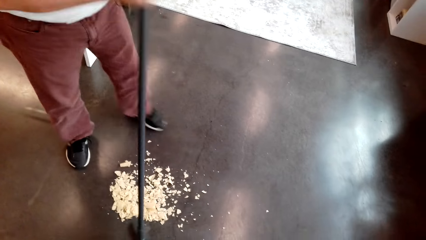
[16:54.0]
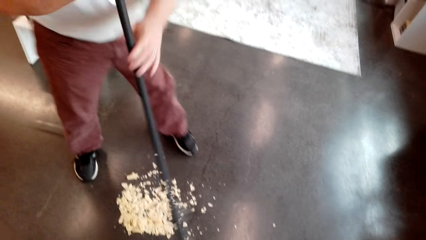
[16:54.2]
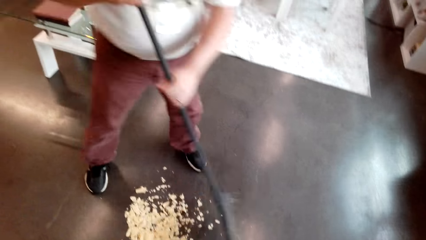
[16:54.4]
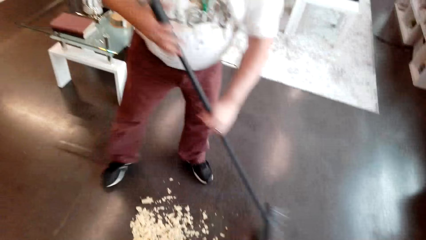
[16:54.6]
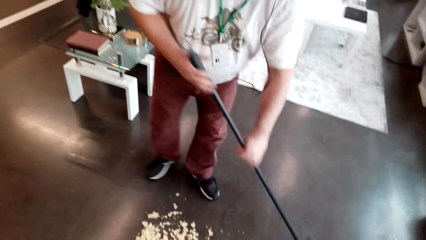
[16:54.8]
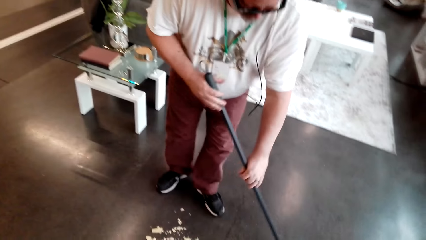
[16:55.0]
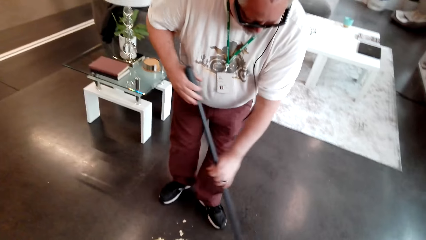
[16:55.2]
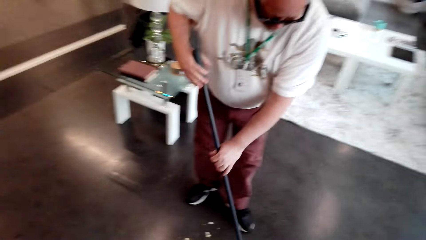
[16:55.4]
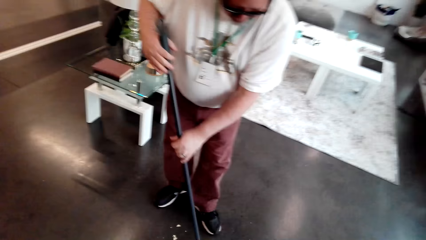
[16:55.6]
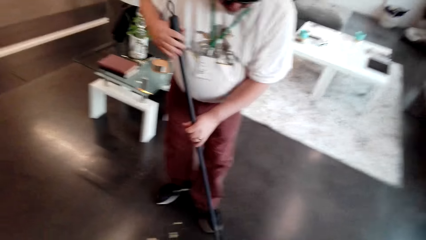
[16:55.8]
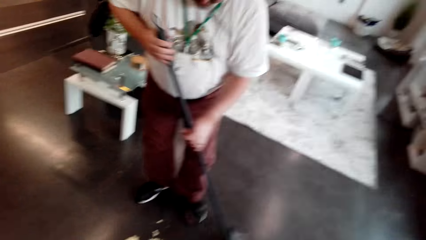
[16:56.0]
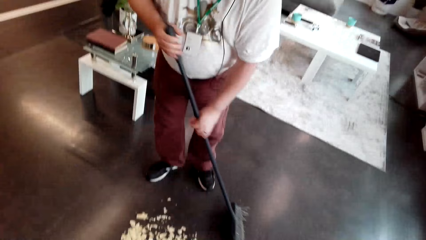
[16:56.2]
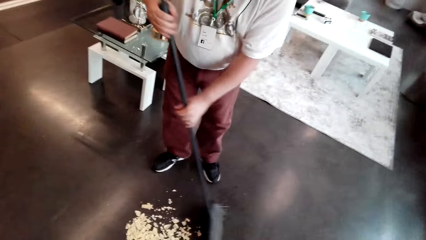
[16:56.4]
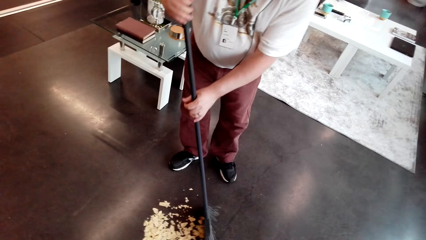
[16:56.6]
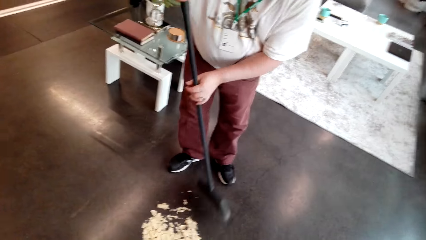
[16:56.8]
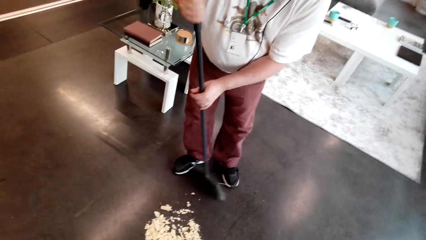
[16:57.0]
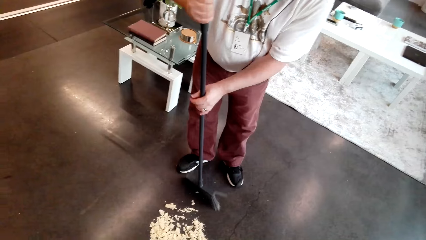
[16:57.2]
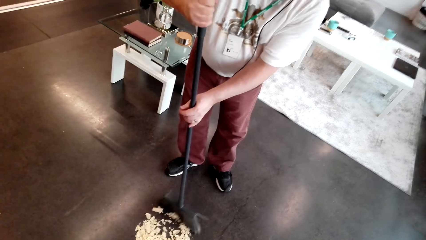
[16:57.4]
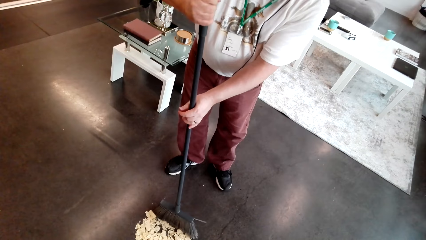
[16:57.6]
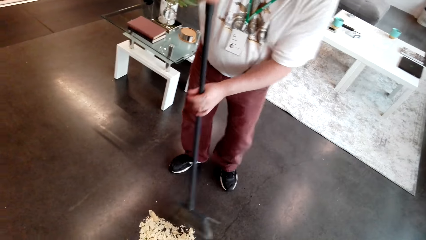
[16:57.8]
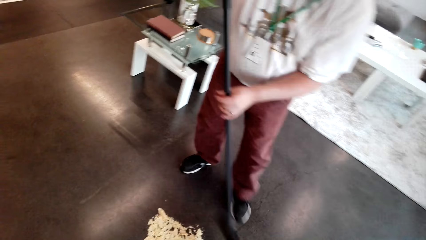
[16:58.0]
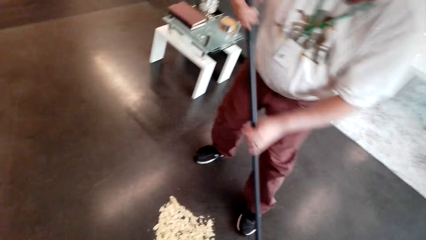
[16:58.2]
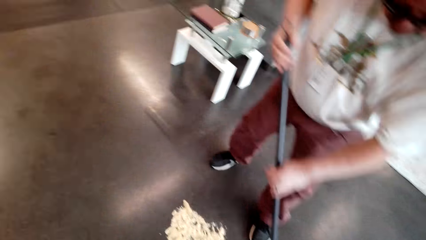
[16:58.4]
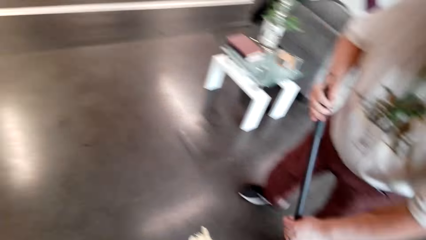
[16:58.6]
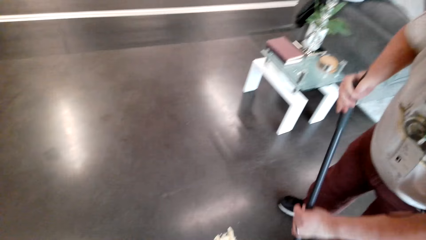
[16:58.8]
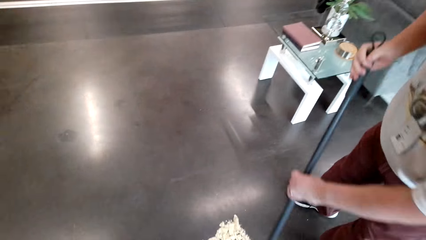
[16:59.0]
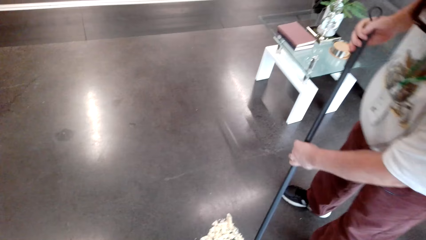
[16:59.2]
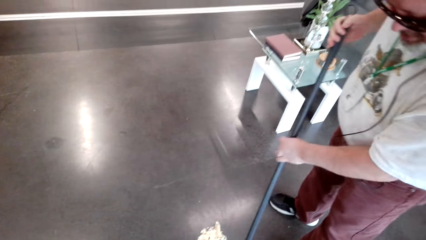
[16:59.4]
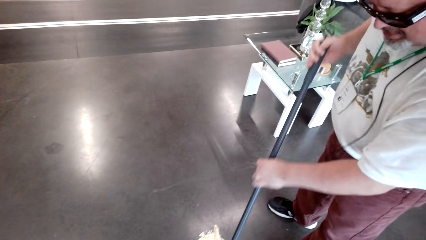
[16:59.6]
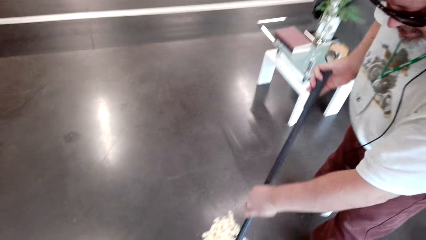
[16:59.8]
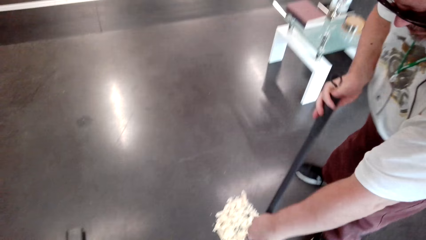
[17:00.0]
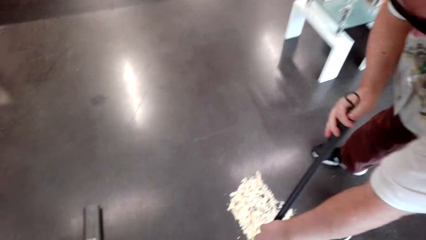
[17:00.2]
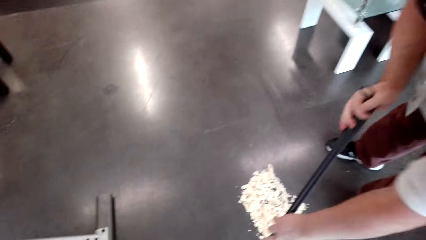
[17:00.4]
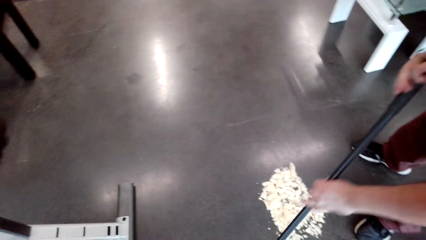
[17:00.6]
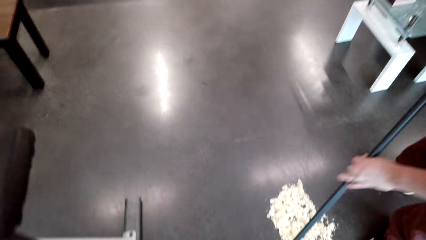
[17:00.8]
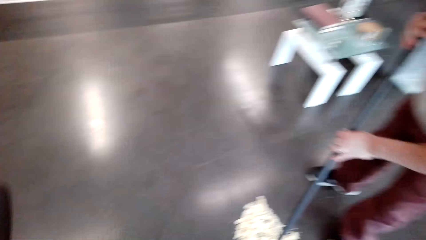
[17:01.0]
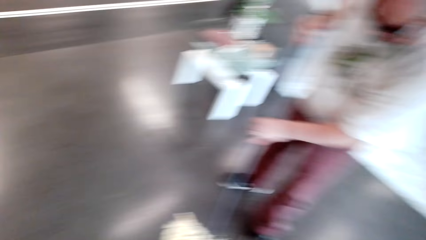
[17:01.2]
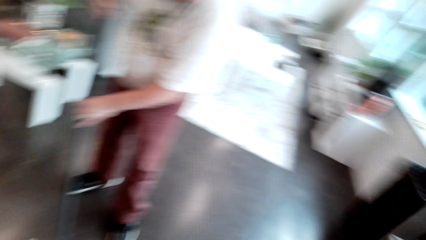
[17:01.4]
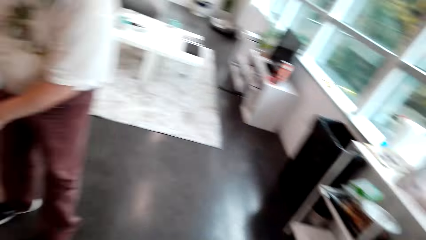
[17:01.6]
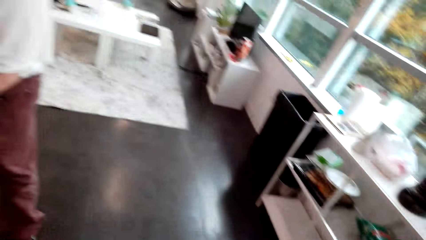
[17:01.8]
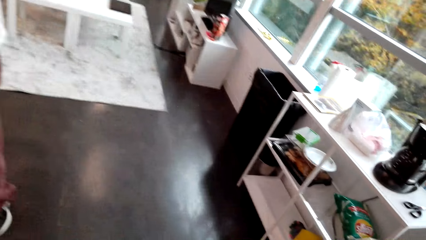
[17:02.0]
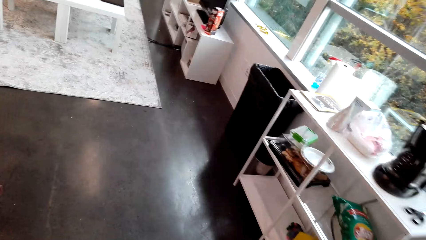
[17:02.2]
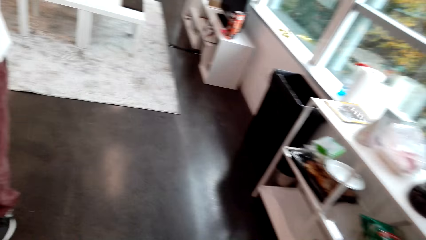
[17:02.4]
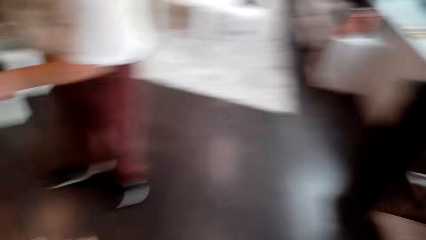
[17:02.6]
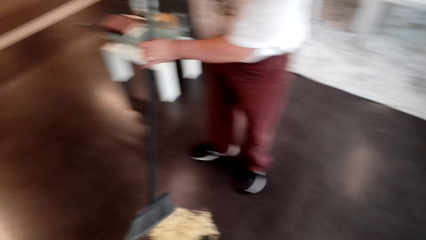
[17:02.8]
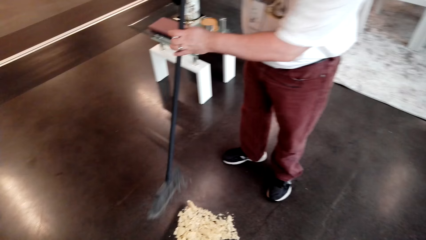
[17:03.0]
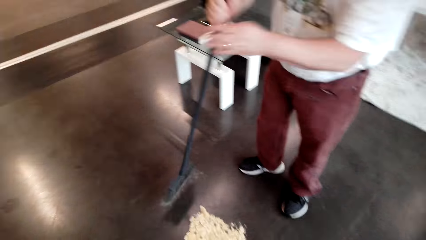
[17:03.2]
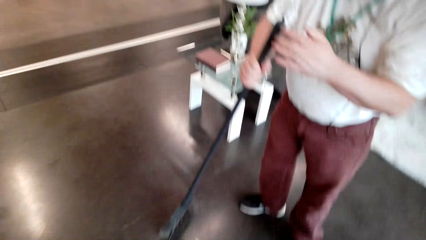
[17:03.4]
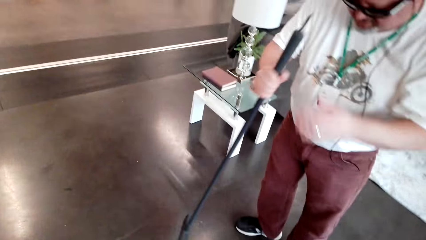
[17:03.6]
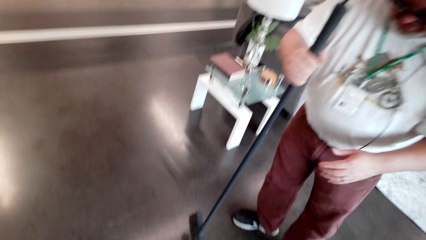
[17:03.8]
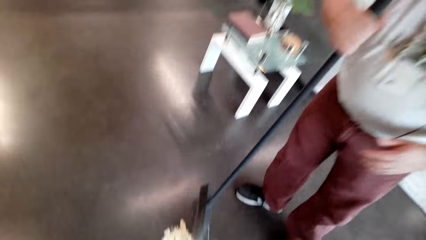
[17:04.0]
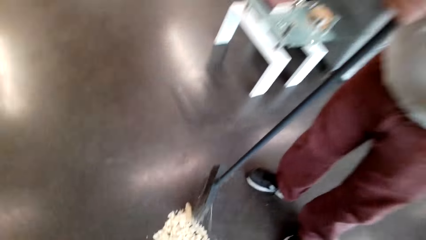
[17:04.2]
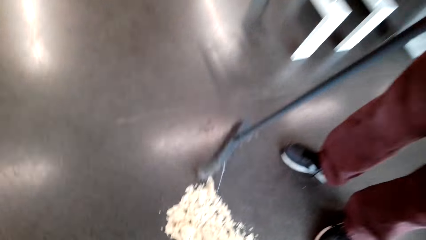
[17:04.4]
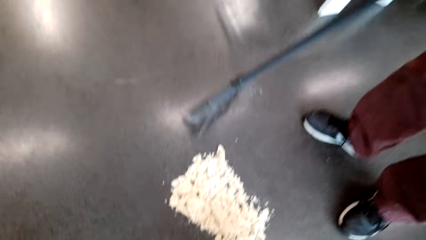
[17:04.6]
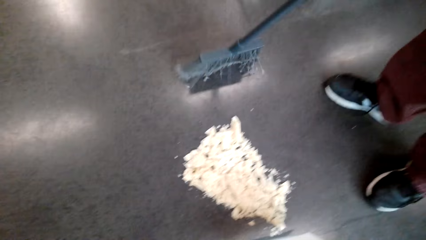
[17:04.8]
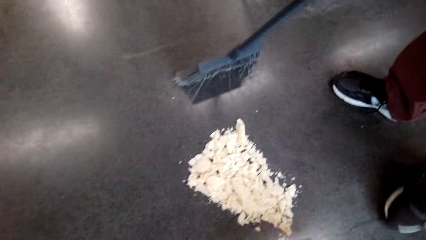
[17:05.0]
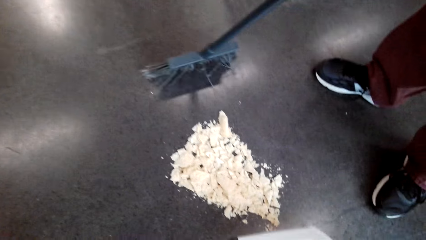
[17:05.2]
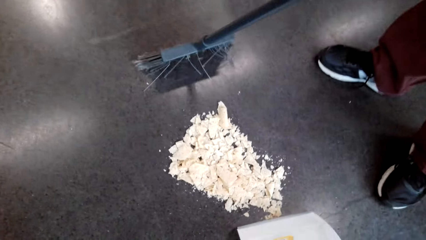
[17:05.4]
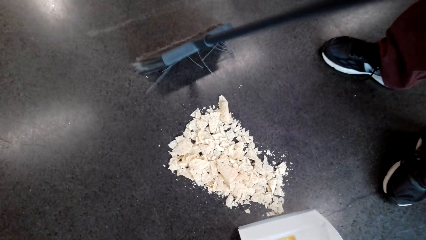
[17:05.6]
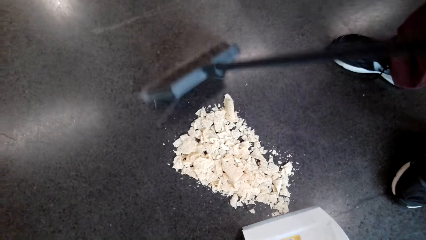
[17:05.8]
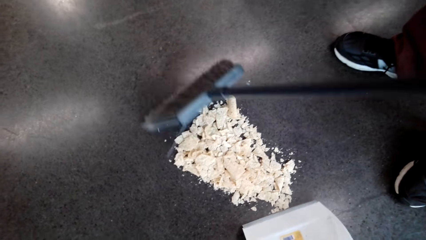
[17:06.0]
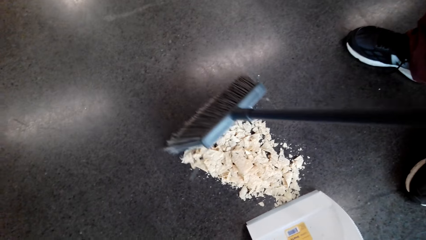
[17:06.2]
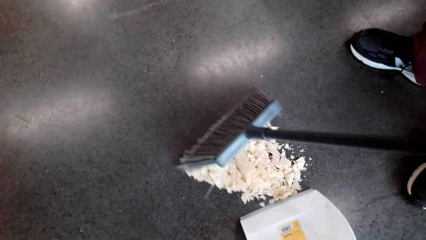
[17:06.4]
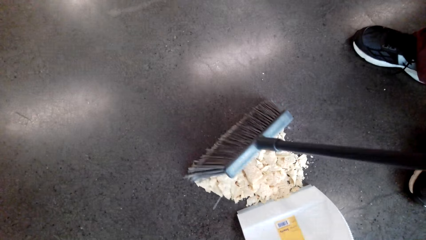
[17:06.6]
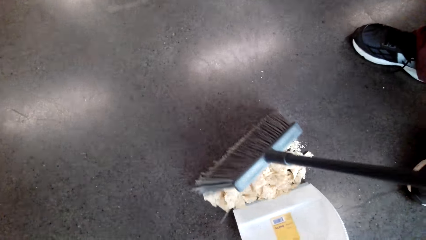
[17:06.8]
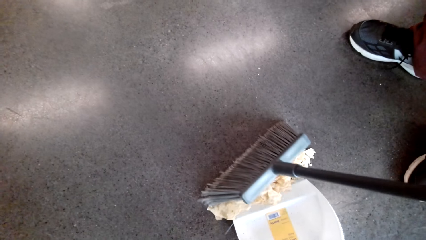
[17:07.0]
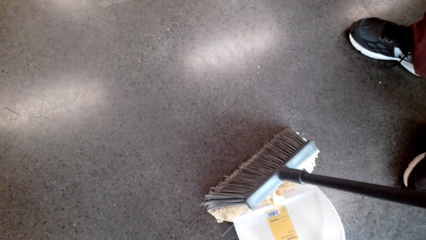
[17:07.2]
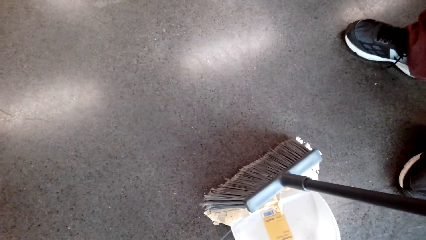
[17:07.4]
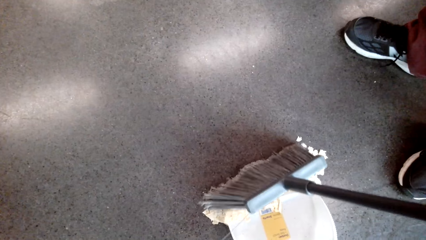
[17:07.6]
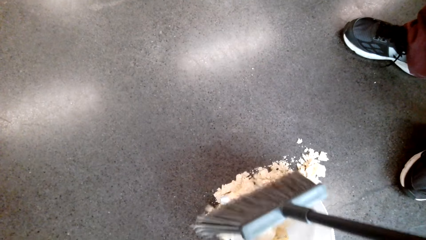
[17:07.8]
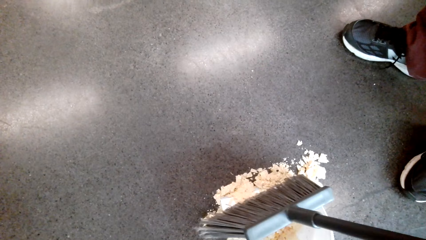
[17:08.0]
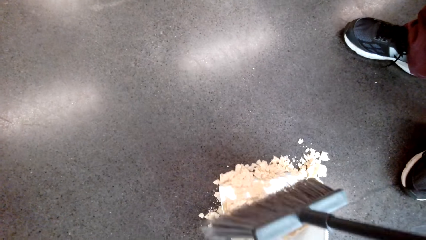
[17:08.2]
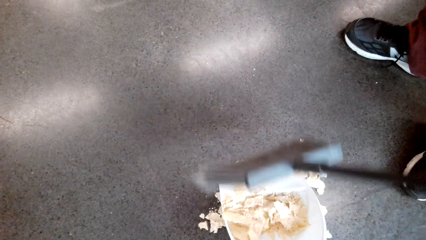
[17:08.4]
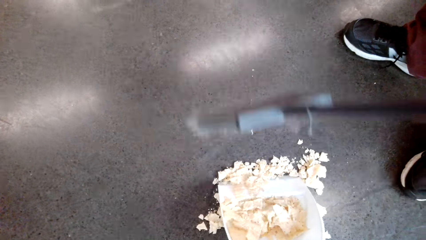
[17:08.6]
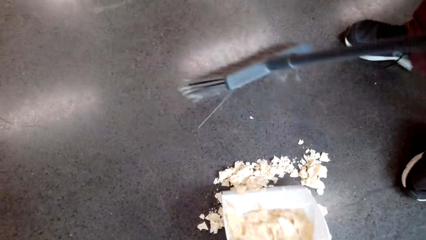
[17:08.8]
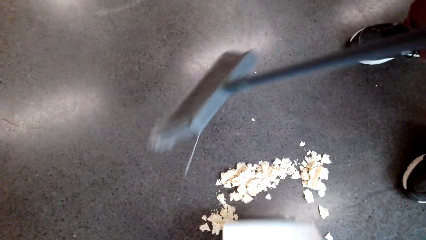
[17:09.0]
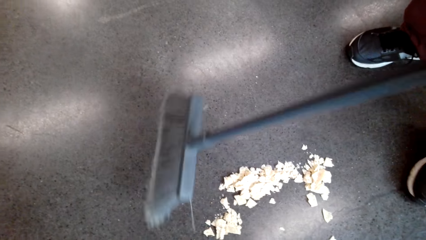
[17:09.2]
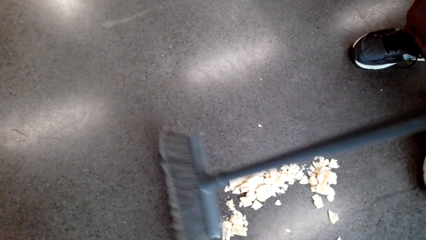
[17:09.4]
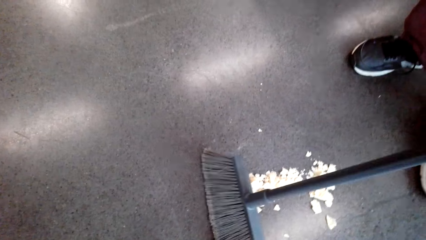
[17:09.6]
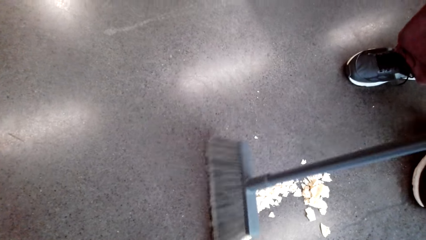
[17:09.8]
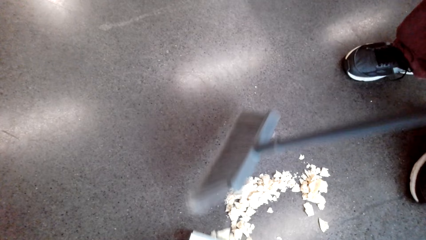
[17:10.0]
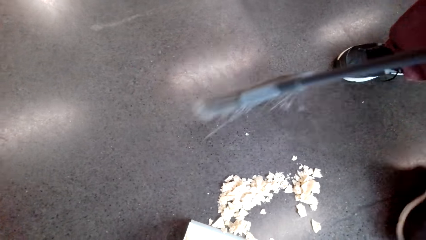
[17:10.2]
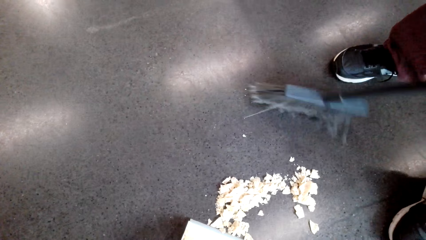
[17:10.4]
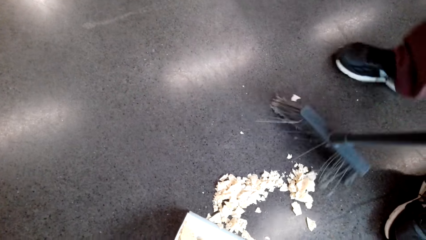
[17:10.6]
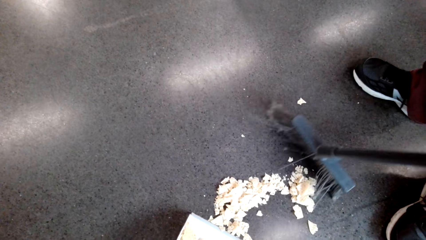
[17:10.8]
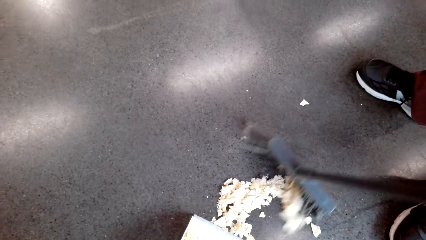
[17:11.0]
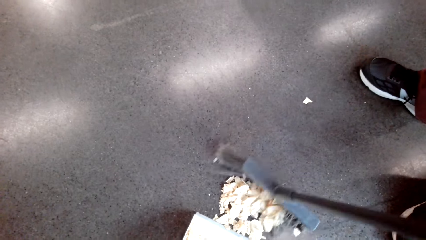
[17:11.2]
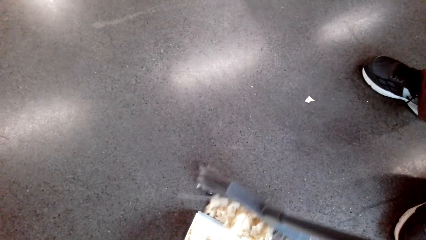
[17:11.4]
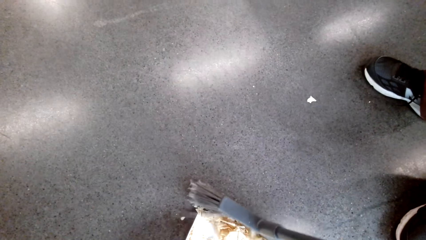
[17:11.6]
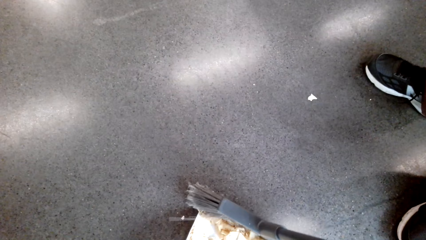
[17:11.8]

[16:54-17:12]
A man talks to the camera wearer and sweeps the floor. The camera wearer talks to the man and turns around. The man sweeps the floor. The camera wearer turns around. The man sweeps the floor. The camera wearer turns around. The man interacts with the camera wearer. The camera wearer talks to the man. The man puts dirt on the dust pan and sweeps the dirt into the dust pan.
